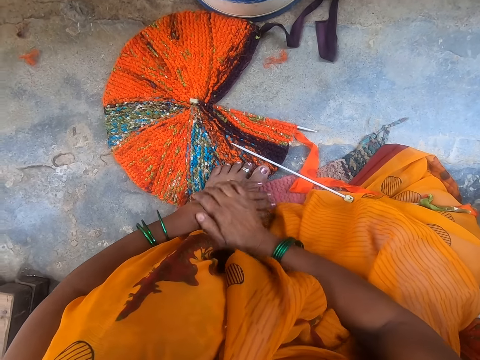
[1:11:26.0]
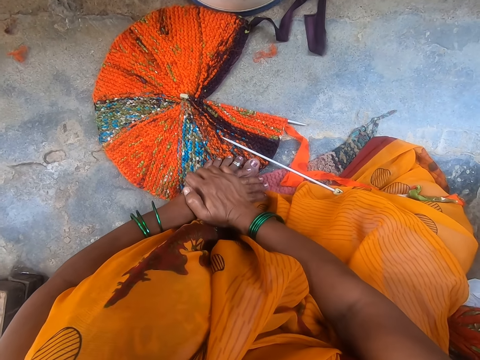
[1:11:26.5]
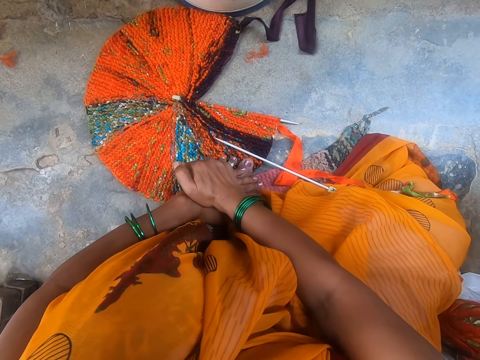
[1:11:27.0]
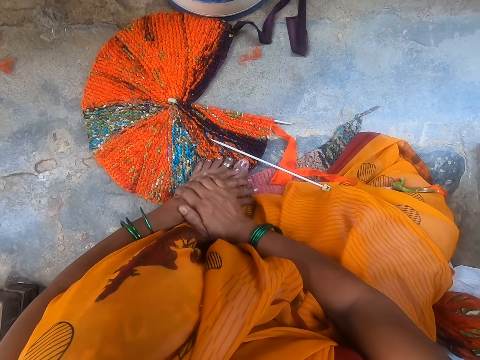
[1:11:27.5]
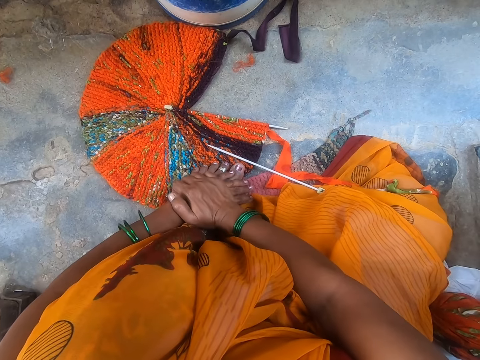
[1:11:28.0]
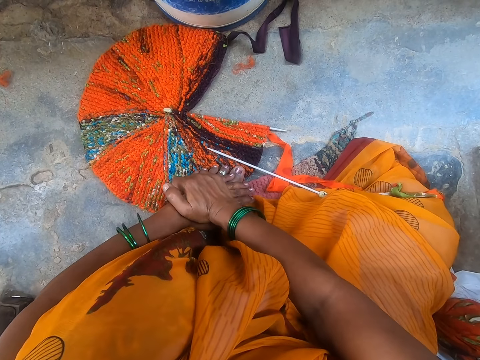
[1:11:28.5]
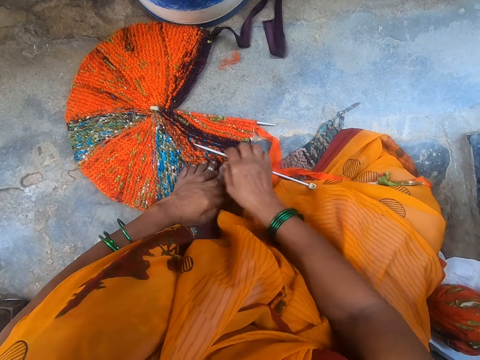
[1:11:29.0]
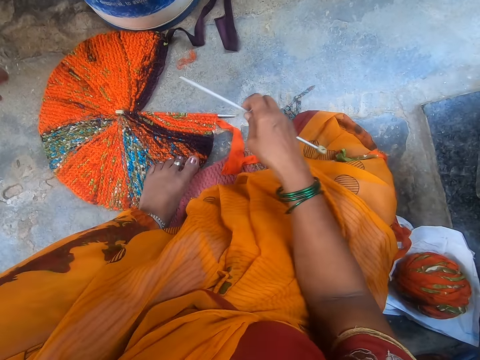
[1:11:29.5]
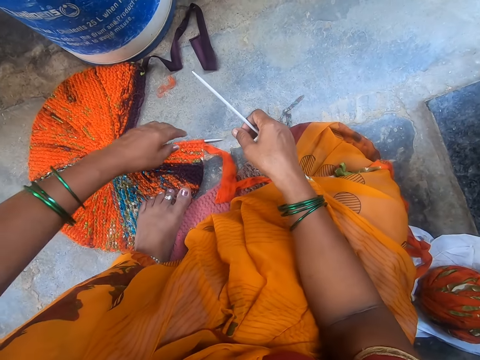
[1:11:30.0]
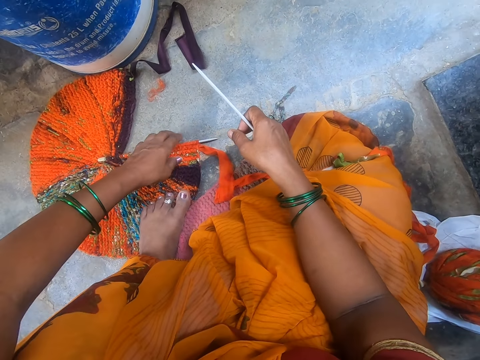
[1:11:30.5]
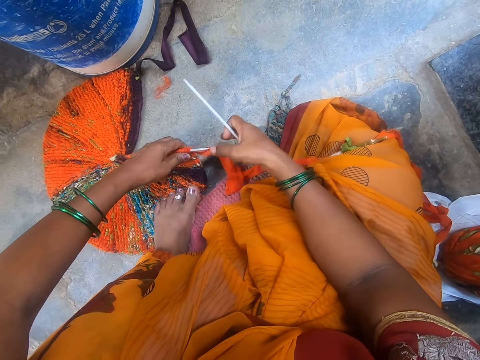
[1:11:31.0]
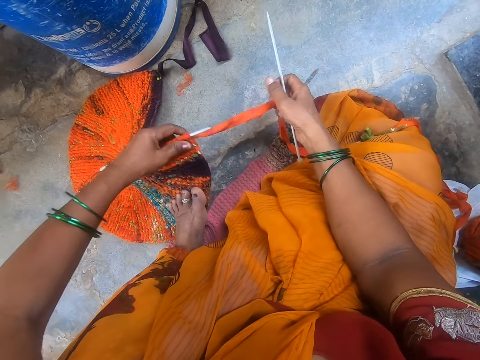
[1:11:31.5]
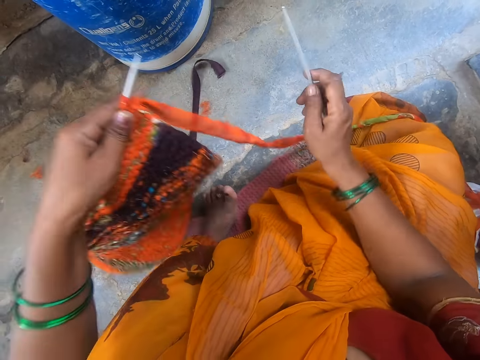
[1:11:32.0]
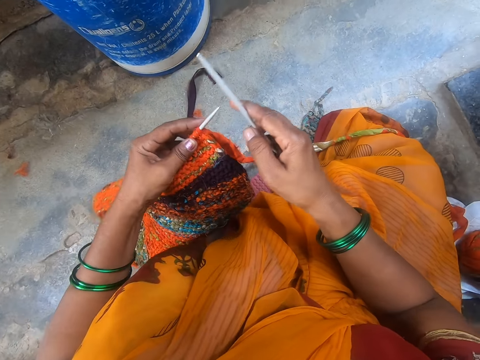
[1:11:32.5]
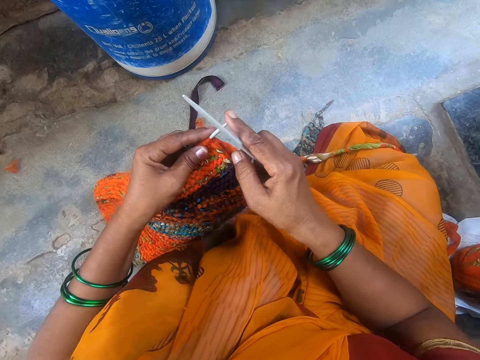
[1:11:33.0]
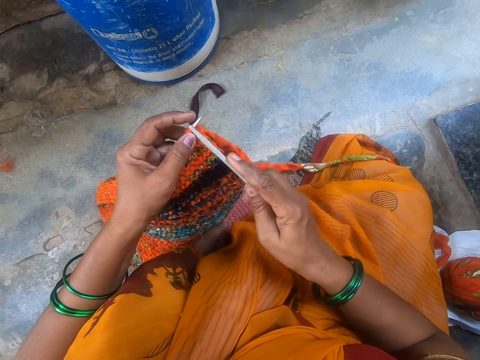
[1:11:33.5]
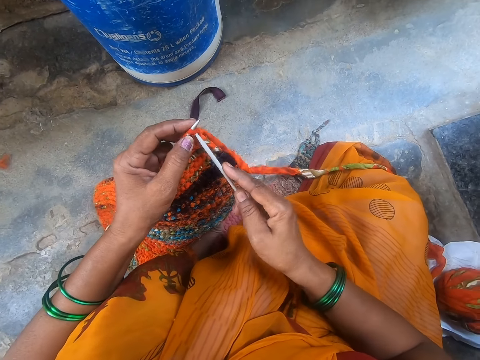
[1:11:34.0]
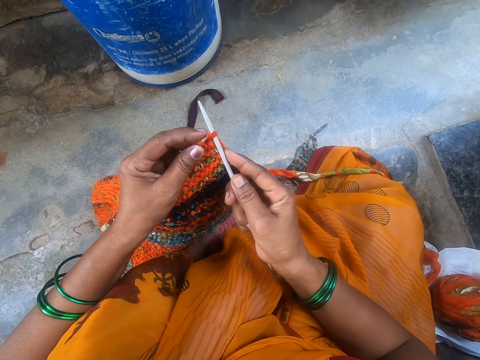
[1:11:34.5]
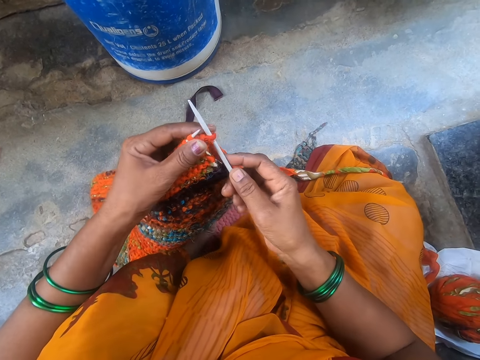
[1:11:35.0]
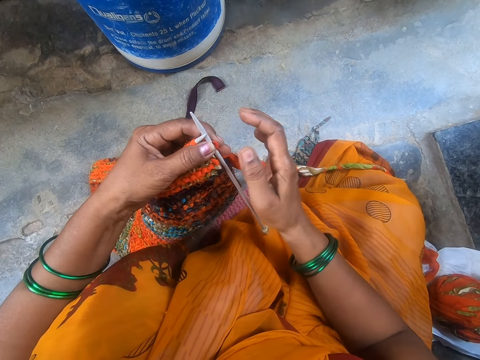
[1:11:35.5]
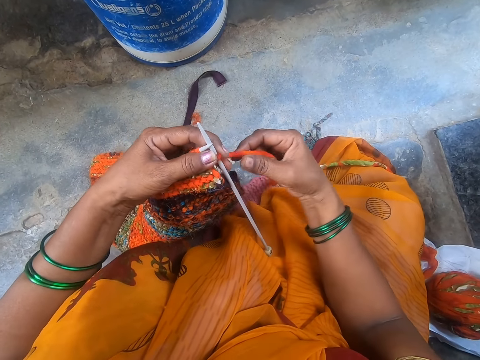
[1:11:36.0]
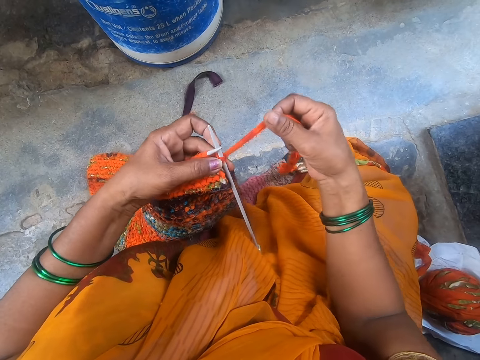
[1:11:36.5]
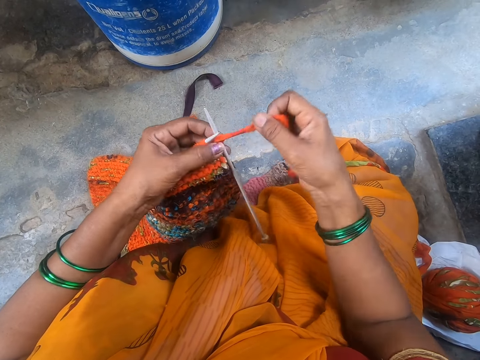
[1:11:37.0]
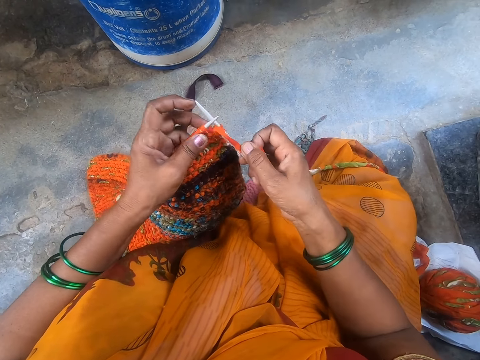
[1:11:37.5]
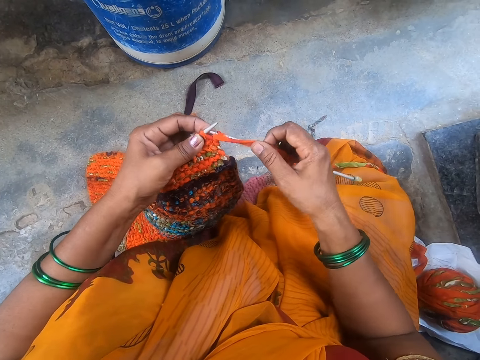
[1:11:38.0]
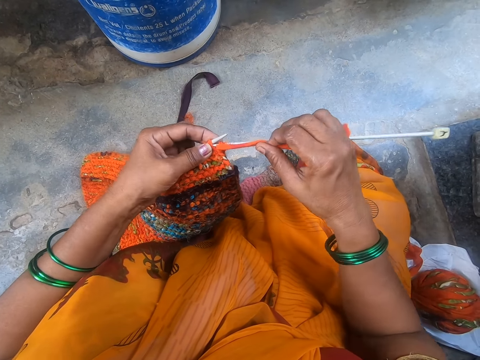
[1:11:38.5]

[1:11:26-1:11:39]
The camera wearer takes the crochet hook. They take the fabric. They knit the fabric using the crochet hook and a yarn.

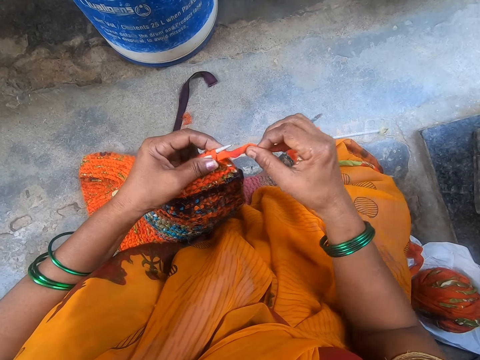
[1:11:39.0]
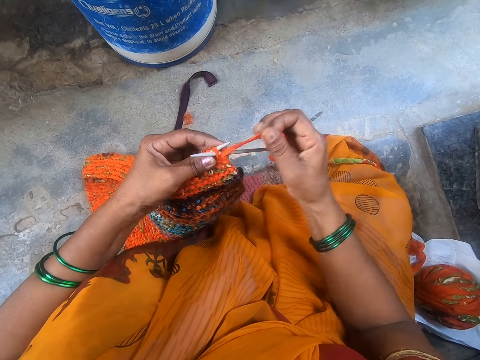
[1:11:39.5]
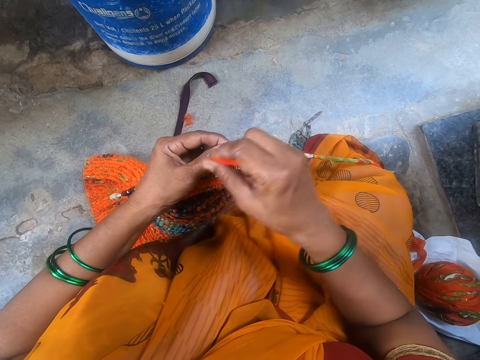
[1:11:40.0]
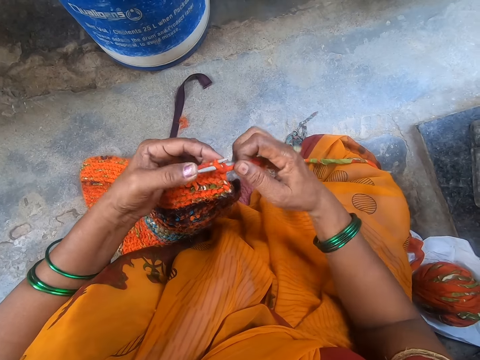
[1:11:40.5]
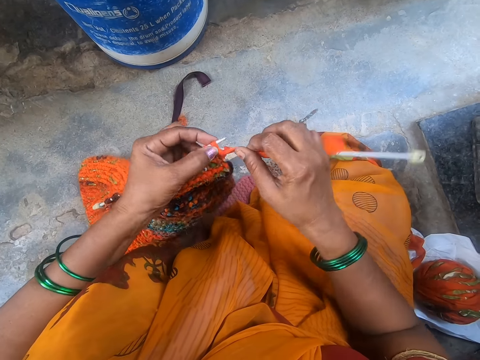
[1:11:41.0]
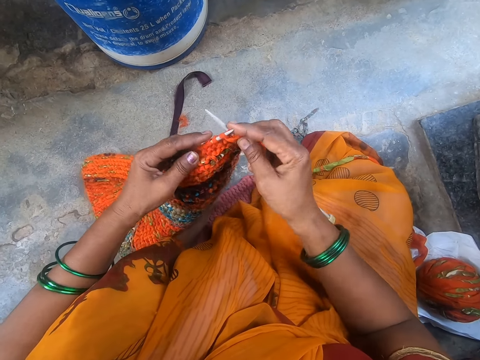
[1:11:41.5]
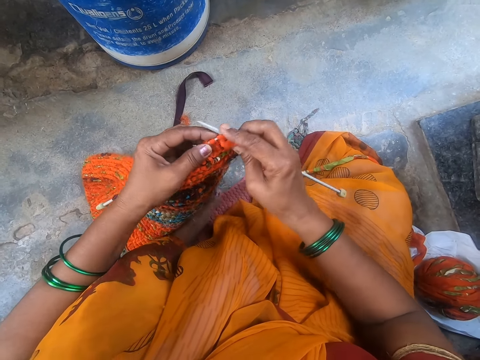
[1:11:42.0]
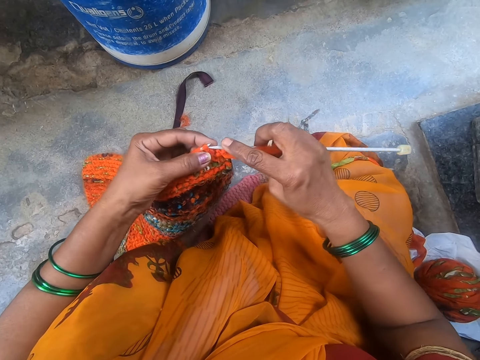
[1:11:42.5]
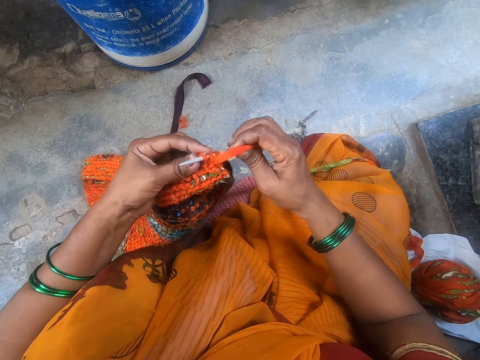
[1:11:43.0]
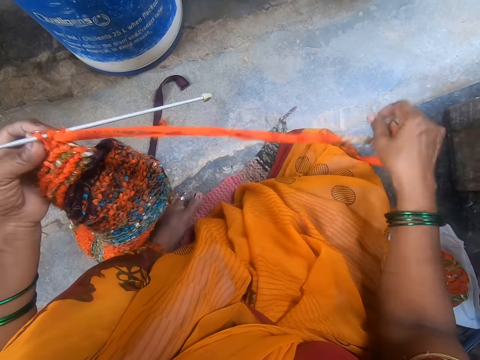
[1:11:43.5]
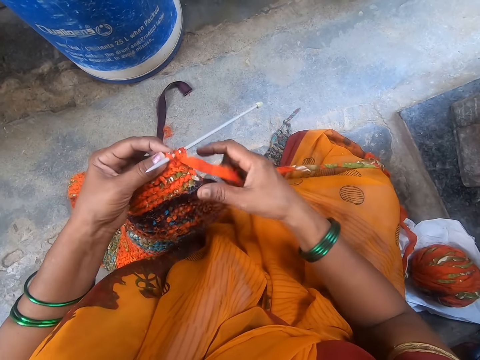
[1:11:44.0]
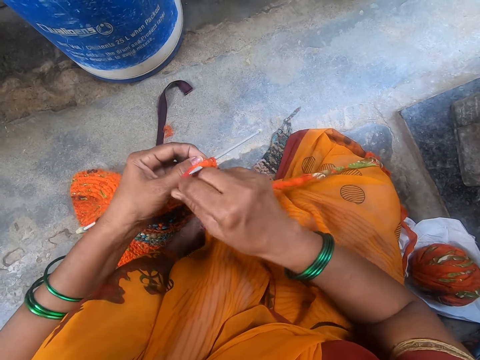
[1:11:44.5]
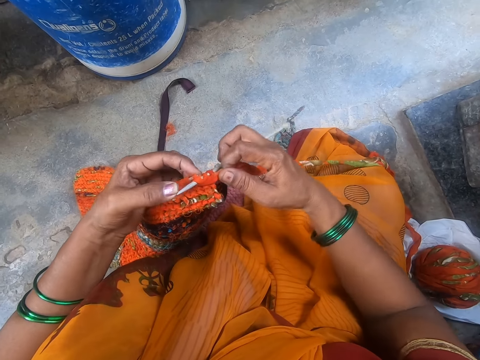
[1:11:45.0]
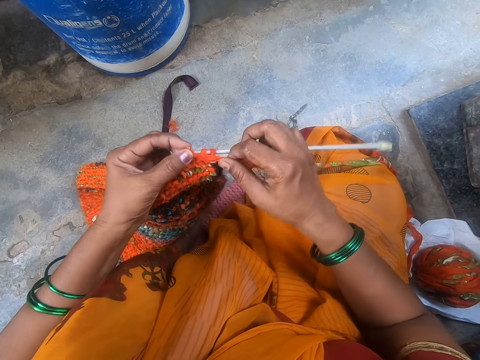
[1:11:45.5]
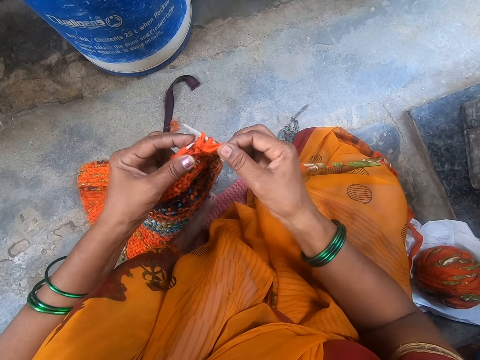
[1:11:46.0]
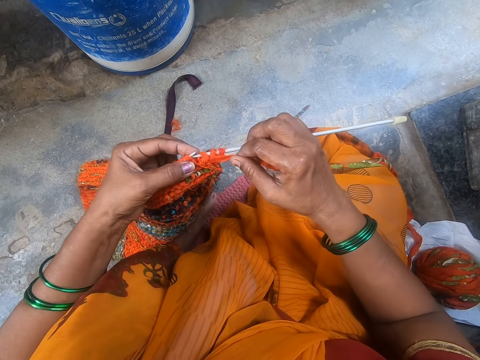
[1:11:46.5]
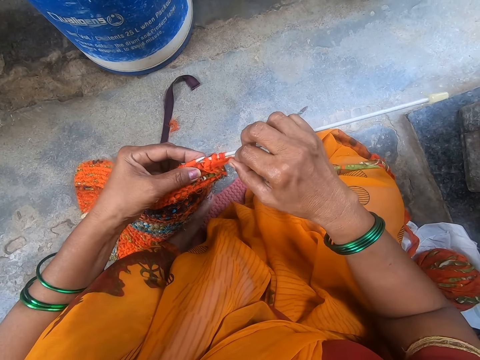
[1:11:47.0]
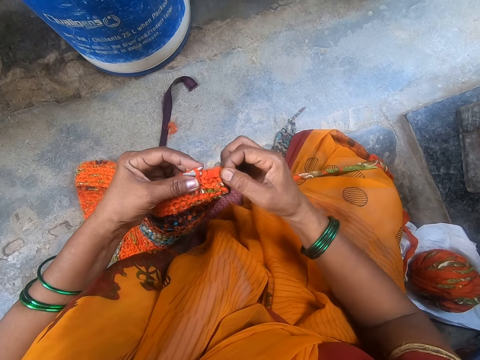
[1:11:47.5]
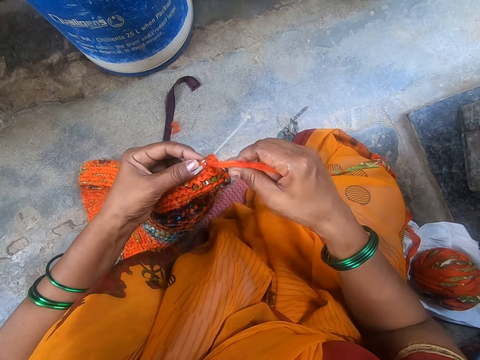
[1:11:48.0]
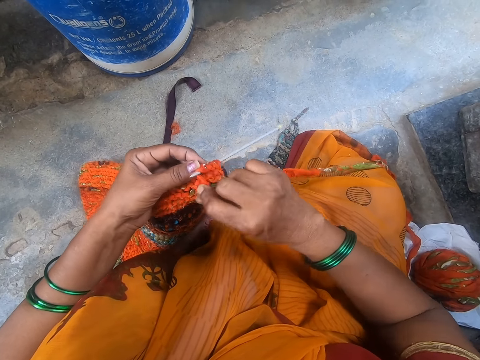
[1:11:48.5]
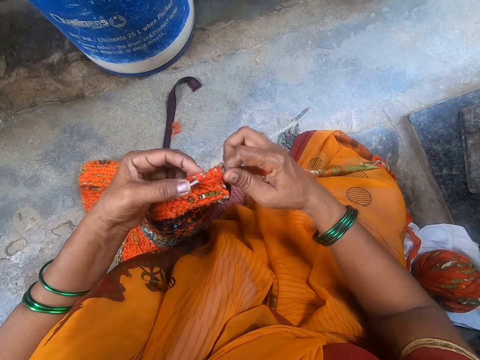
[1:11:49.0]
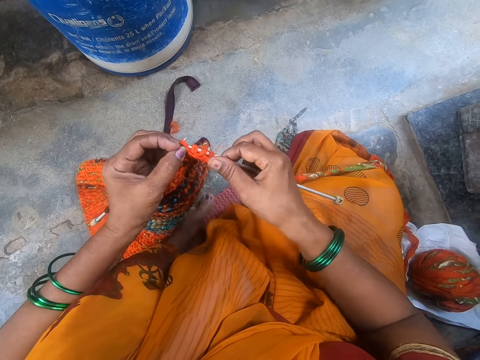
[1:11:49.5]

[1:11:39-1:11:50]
The camera wearer stretches a thread with the hand. They stretch the fabric. They knit the fabric using a crochet hook and a yarn.

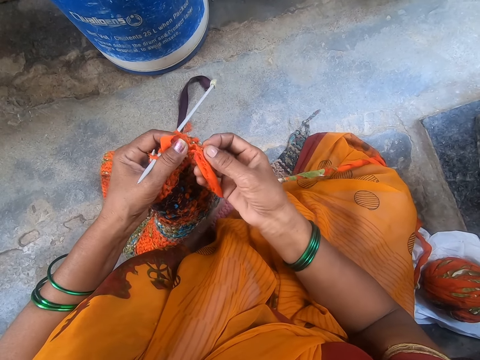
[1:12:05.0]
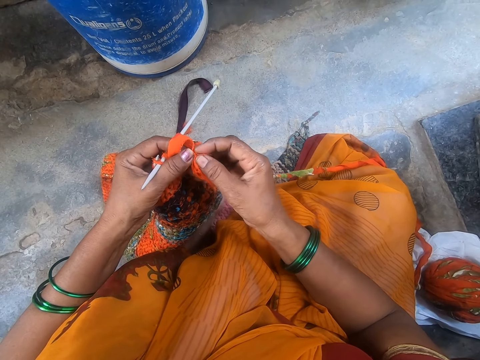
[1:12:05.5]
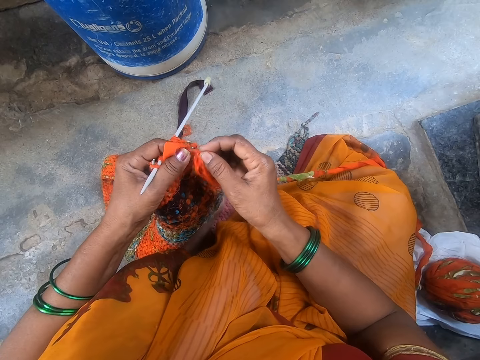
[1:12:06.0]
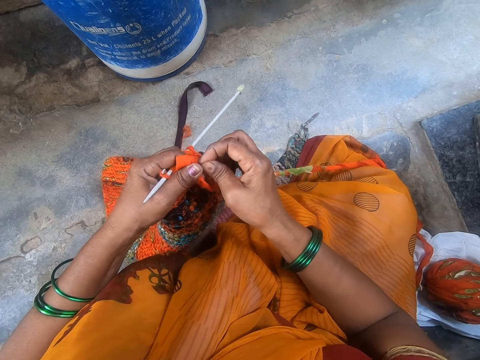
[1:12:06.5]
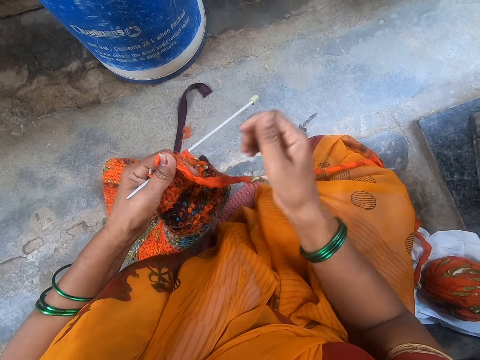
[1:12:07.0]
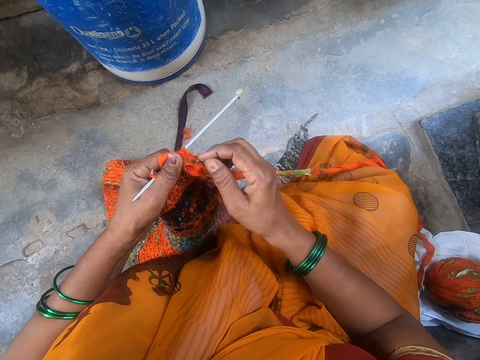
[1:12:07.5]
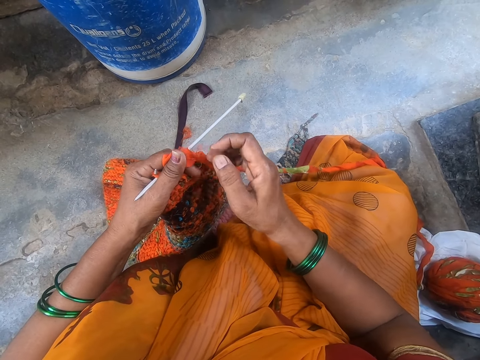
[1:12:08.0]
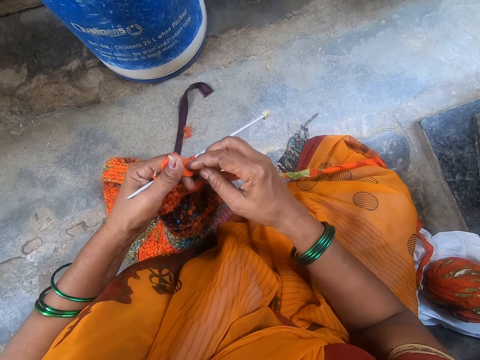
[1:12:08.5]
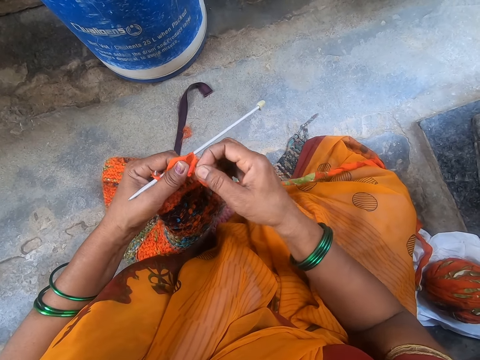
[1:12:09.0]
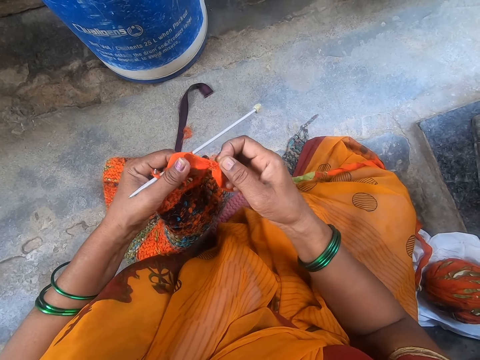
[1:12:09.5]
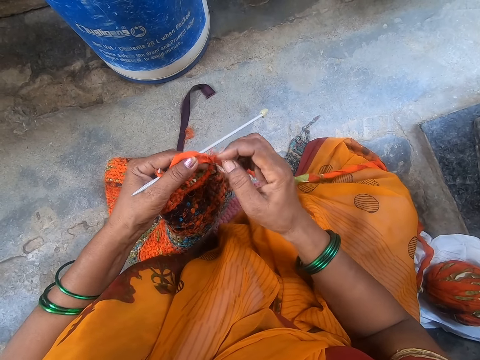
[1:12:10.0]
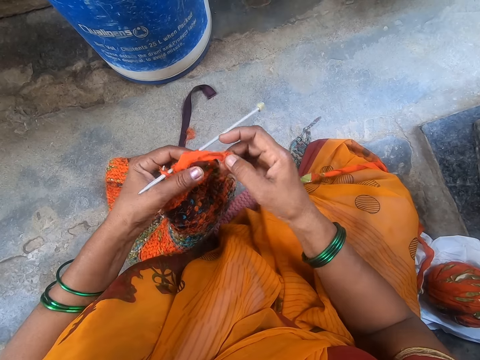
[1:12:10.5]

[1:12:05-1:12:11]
The camera wearer tears a string. They remove a piece of the fabric.
